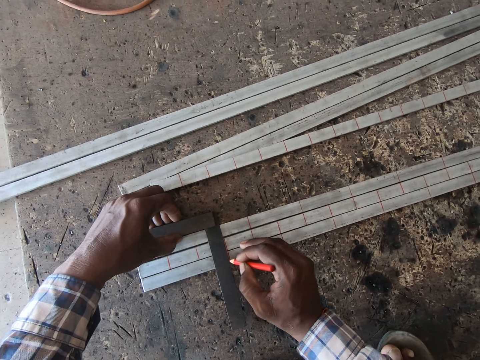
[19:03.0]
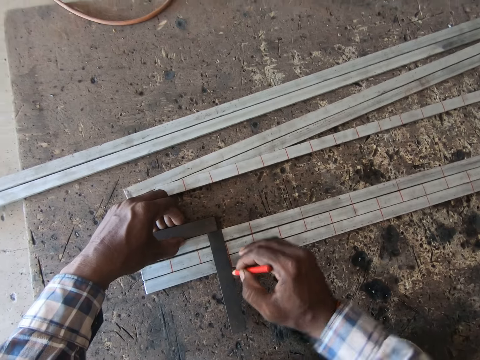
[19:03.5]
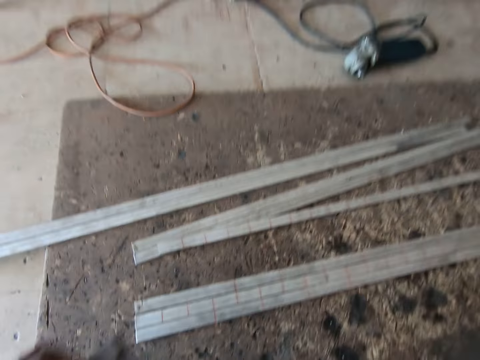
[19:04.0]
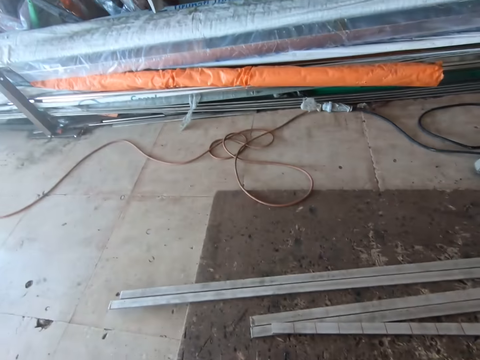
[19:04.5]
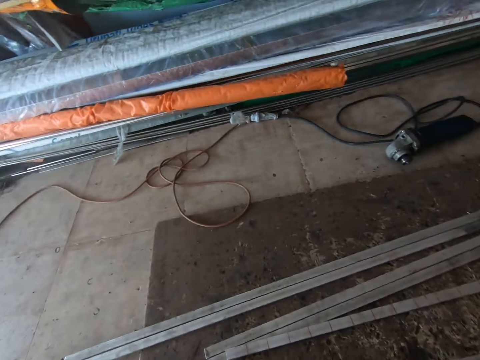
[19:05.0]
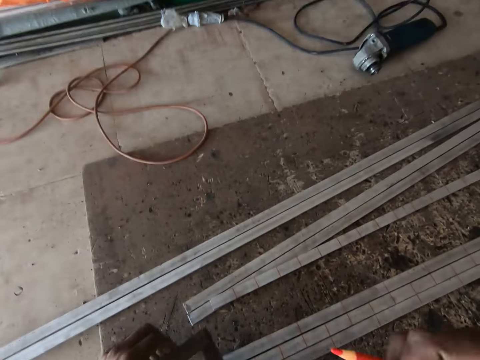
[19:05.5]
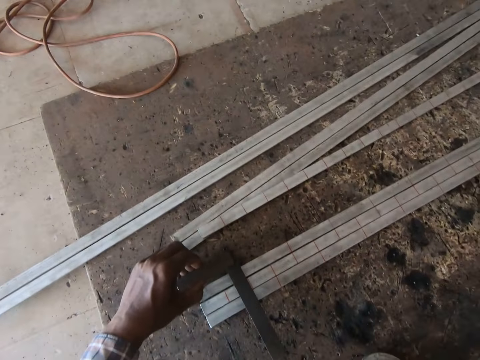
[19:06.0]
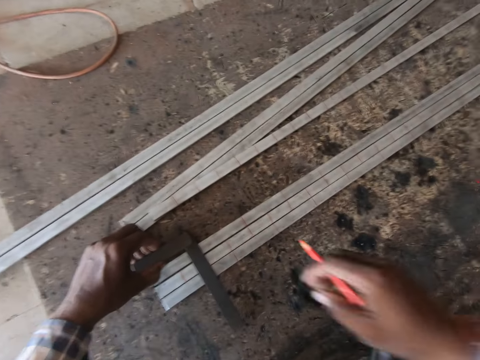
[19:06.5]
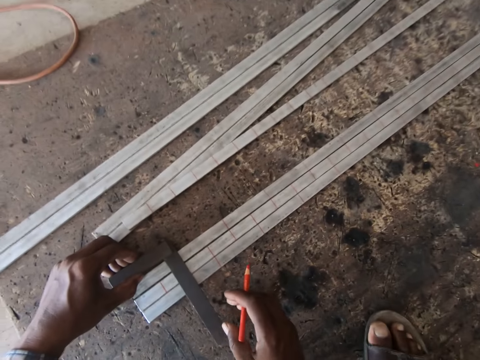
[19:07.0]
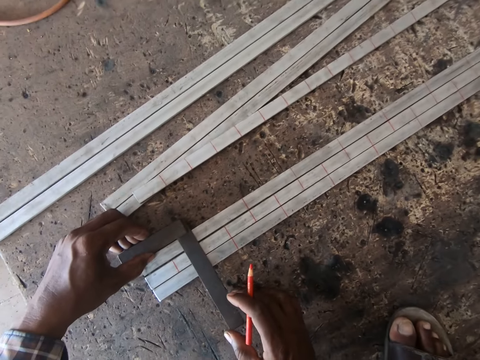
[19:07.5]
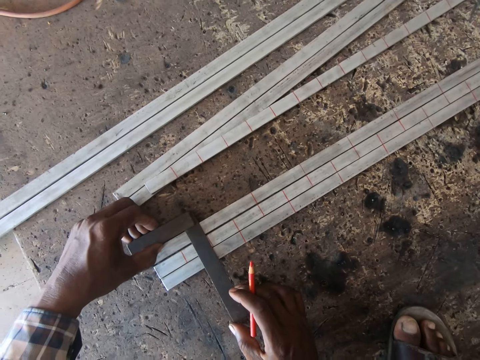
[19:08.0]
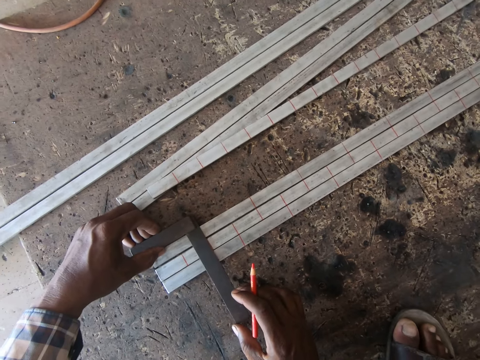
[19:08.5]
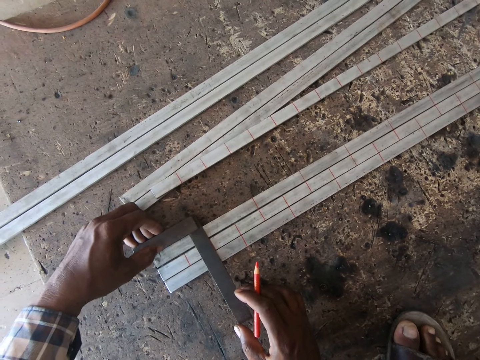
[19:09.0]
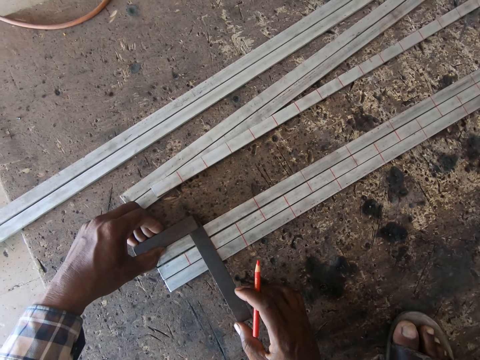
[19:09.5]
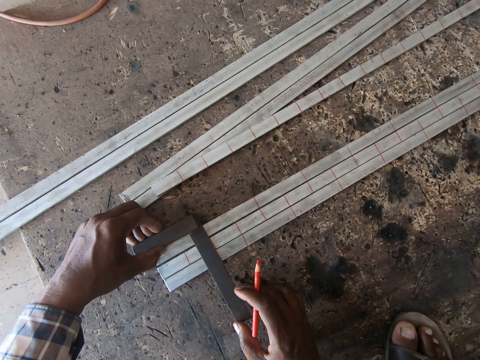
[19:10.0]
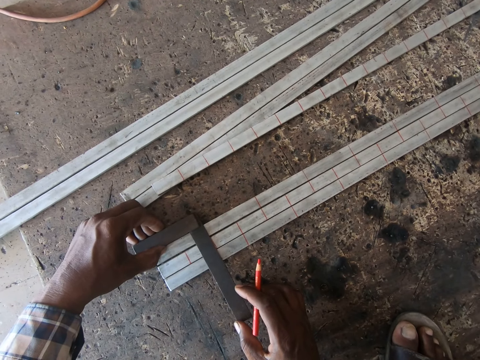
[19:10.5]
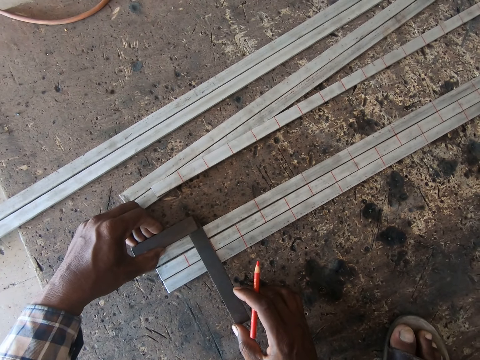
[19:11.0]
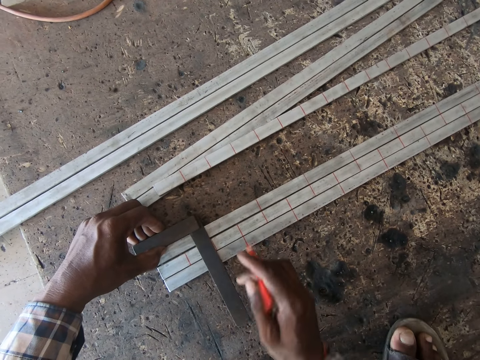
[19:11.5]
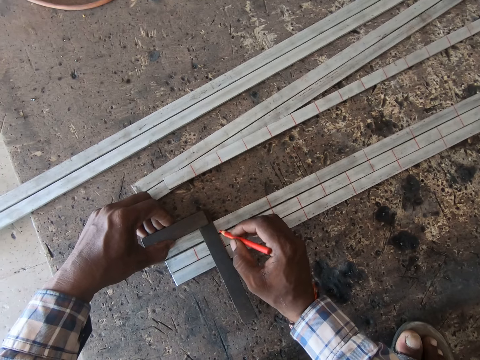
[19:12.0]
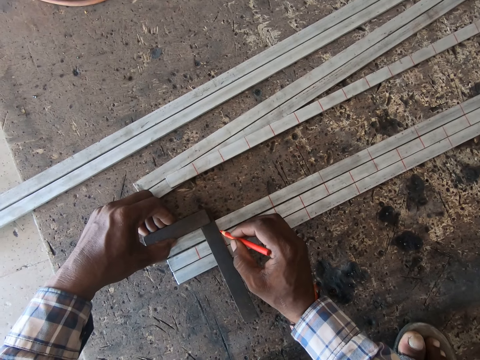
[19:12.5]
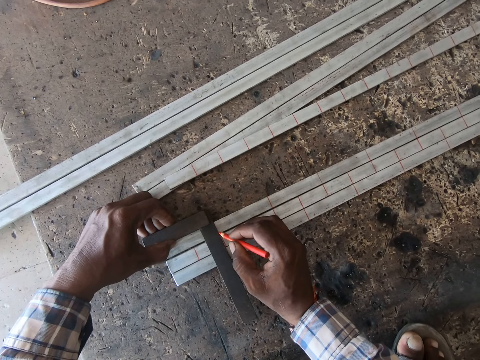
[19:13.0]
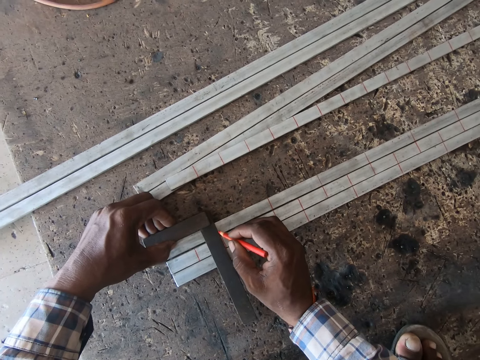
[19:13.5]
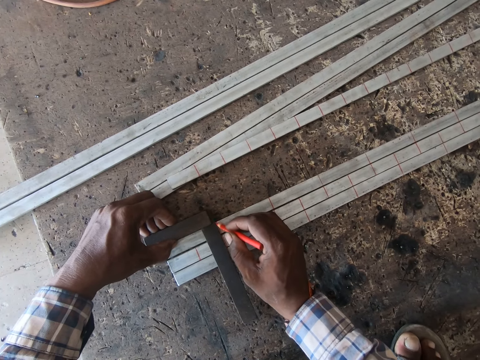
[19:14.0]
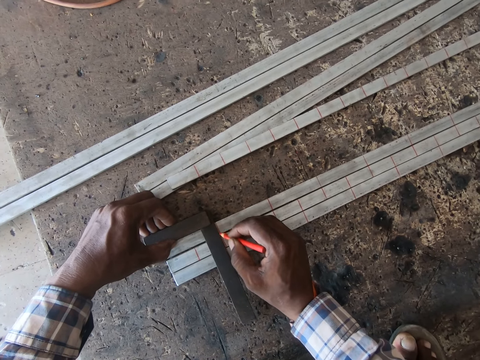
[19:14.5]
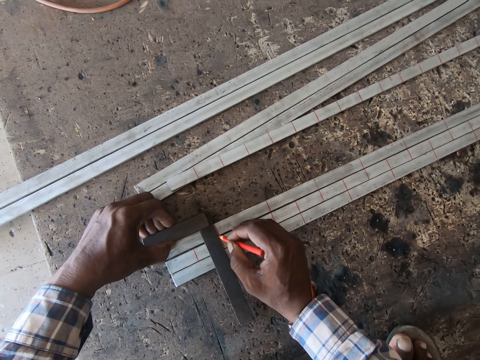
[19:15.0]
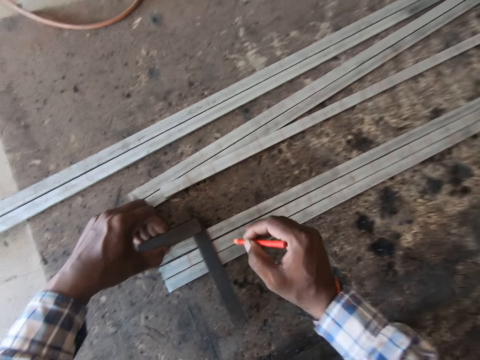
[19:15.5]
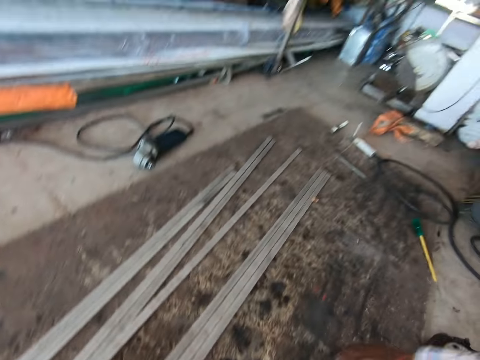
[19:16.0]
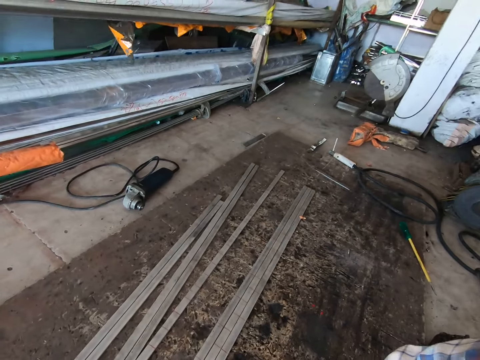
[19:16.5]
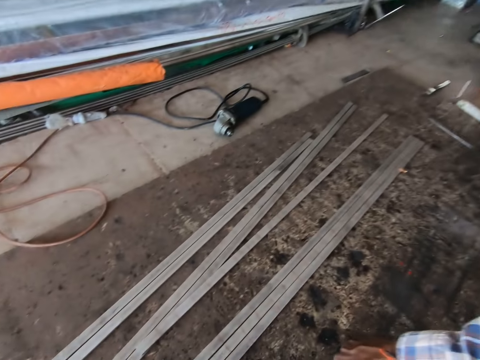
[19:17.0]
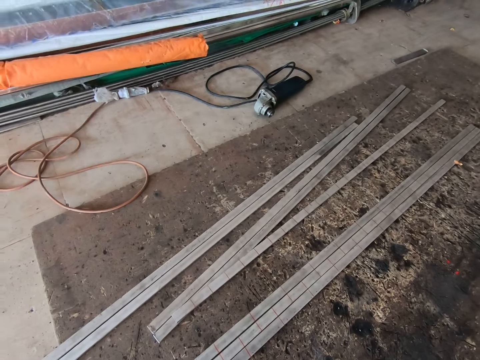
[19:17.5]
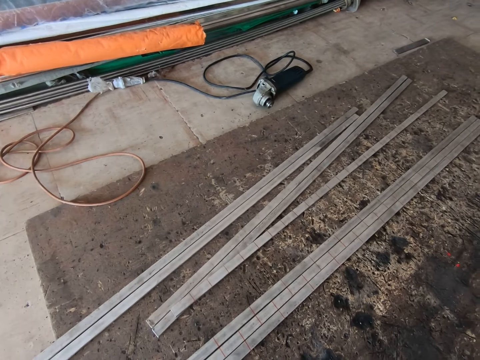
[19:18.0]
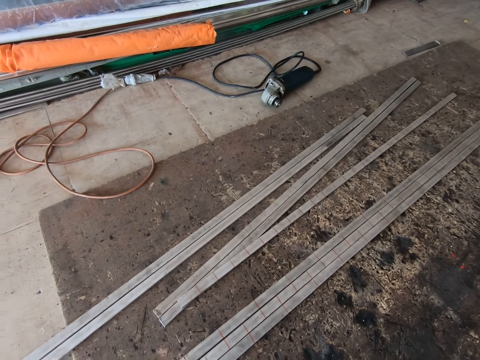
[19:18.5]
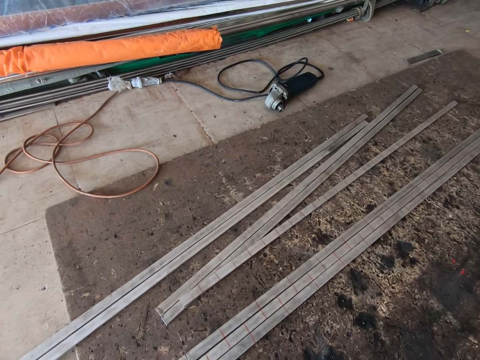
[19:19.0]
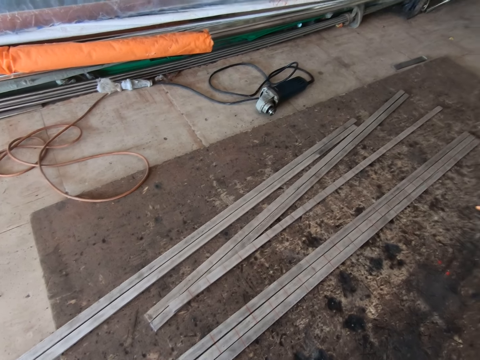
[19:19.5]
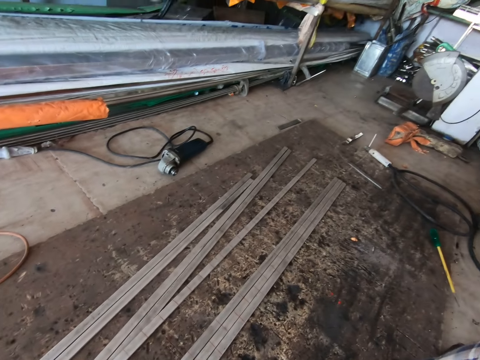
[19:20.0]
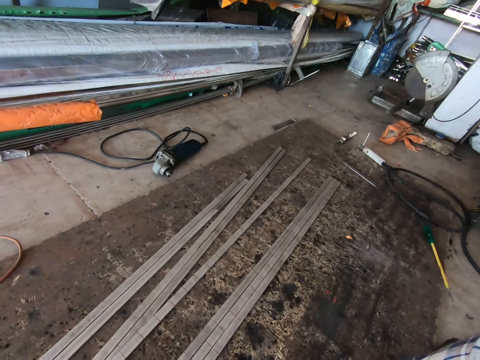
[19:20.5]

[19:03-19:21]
The camera wearer lifts the try square from the metal rods with his left hand. He touches his face with his right hand. He places the try square on the metal rods with his left hand. He moves the try square on the metal rods with both hands. He measures the metal rod with the try square tool. He holds the try square on the metal rods with his left hand. He marks the metal rods with the colored pencil in his right hand. He looks around.

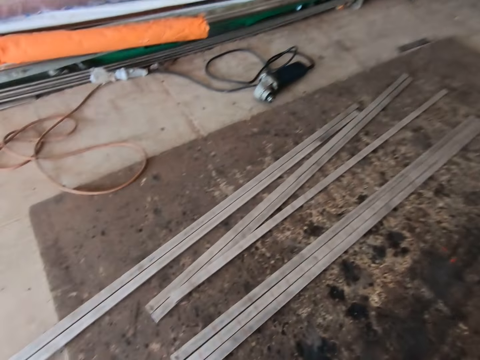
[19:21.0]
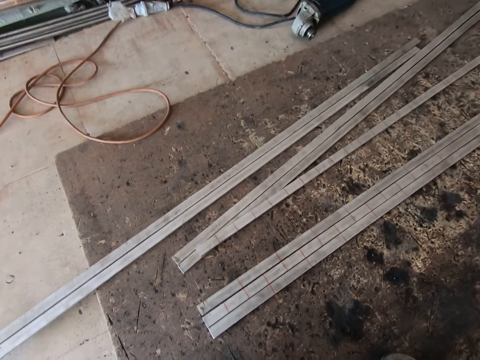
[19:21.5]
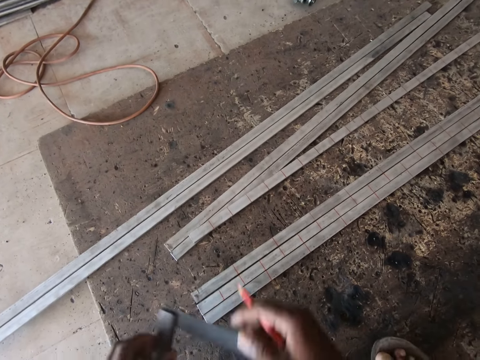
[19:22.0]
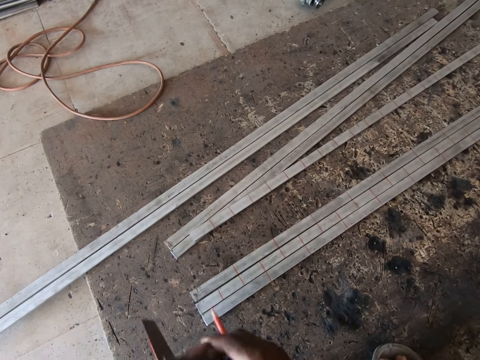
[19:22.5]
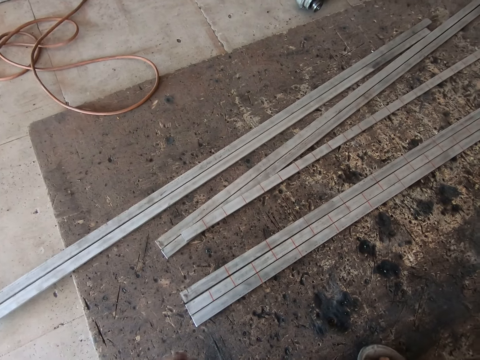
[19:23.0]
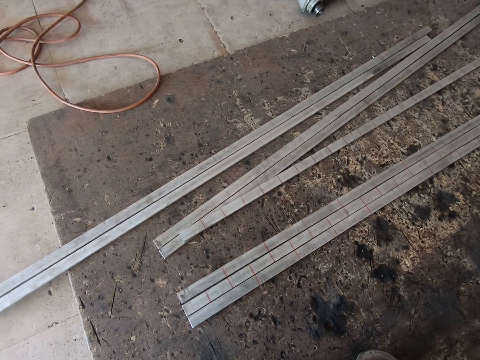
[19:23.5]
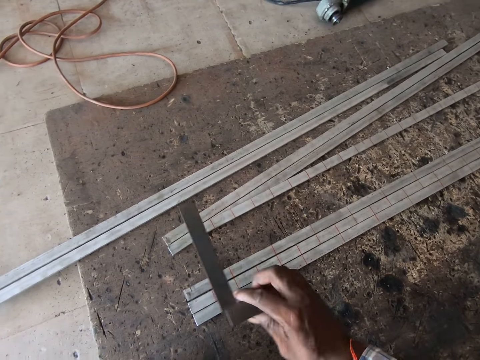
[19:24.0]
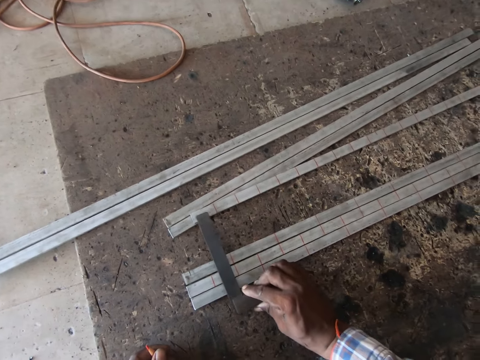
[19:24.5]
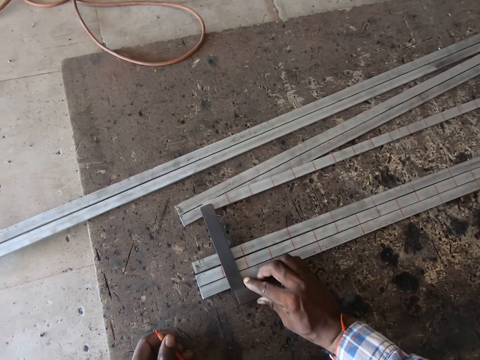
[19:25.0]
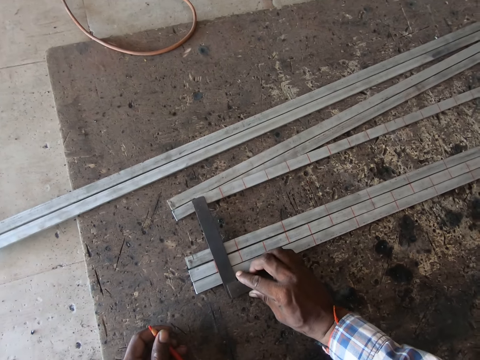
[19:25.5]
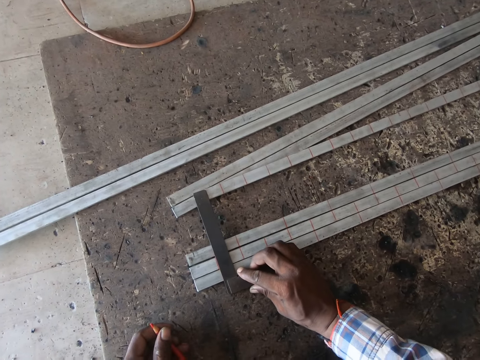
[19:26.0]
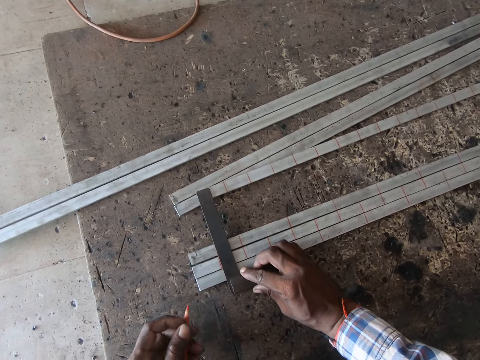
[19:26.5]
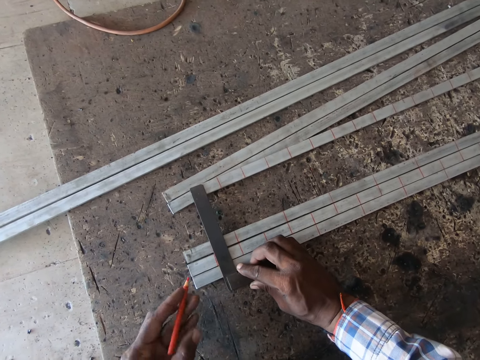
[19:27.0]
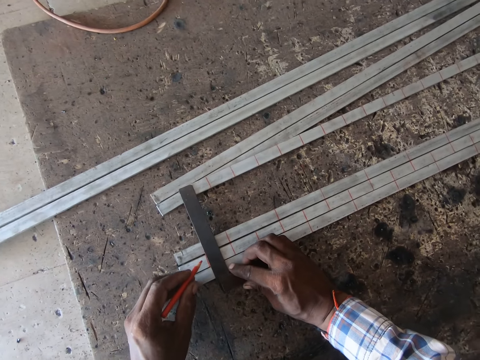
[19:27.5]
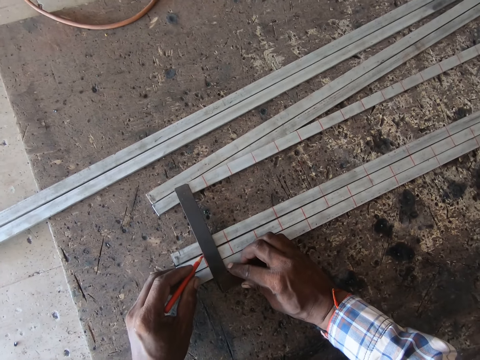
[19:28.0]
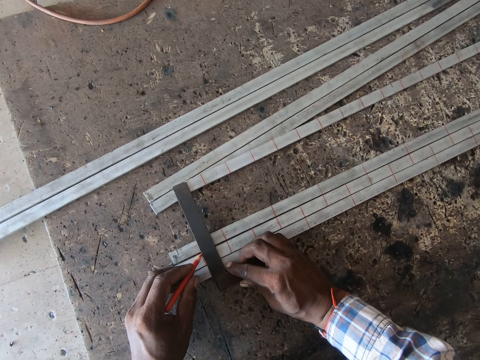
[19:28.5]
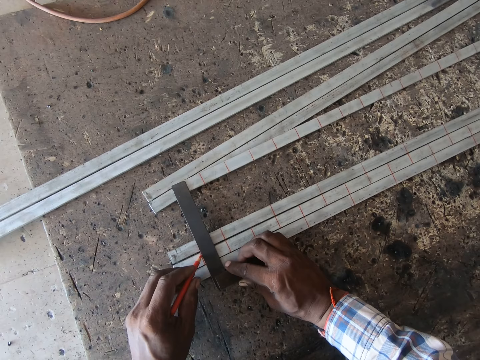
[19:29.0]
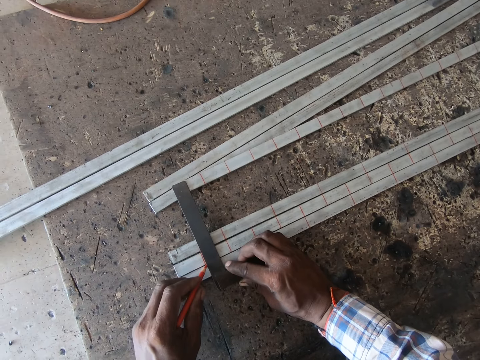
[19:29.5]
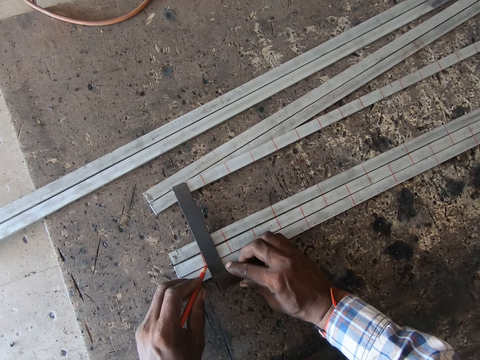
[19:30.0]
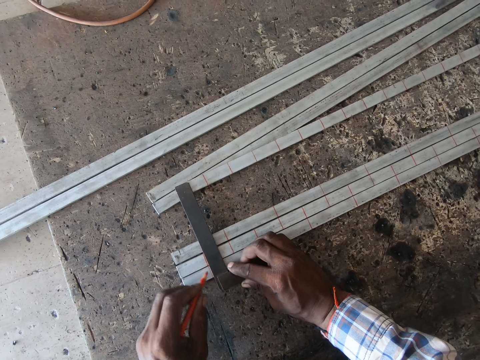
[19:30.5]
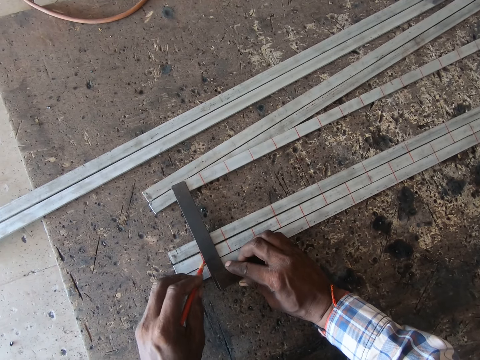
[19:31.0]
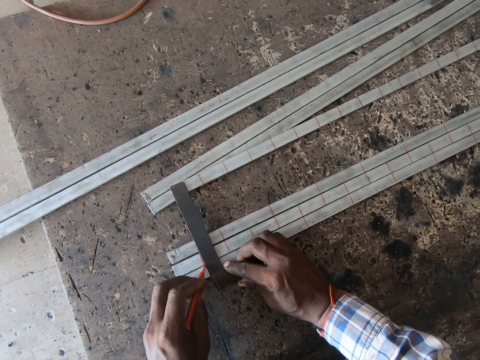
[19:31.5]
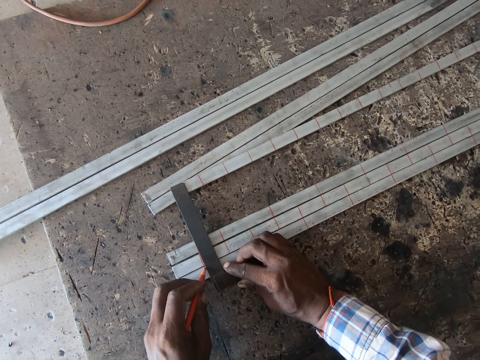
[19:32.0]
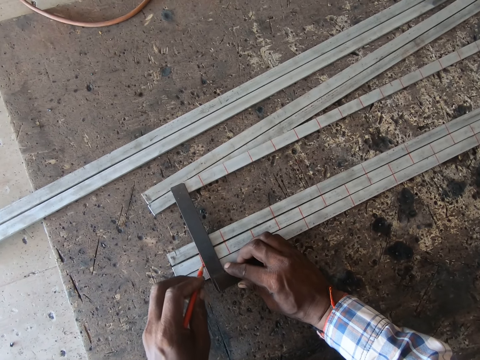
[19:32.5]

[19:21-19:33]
The camera wearer drops the try square on the metal rods with his right hand. He measures the metal rod with the try square tool. He marks the metal rods with the colored pencil in his left hand.
